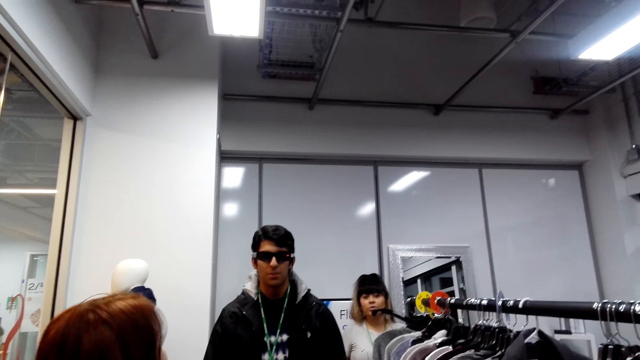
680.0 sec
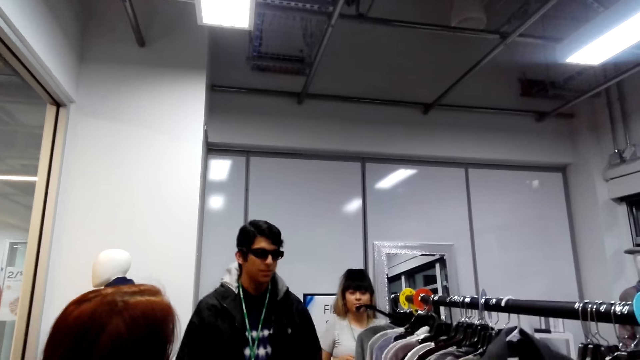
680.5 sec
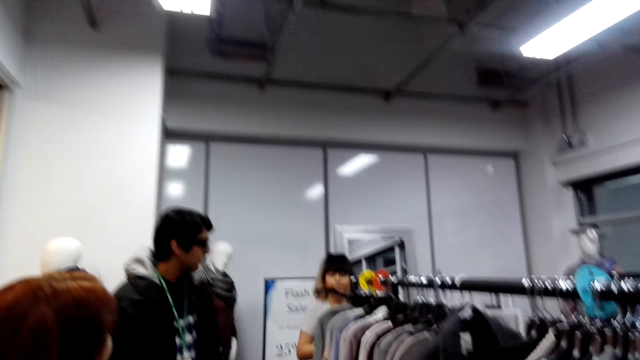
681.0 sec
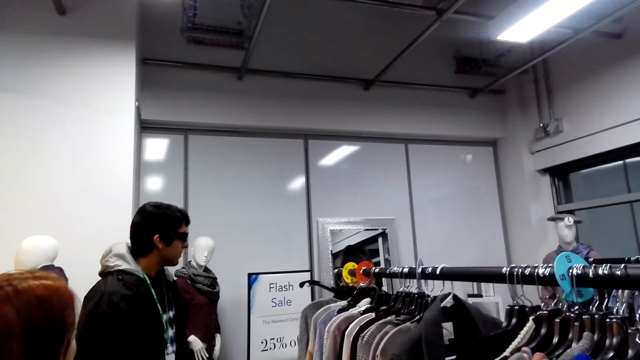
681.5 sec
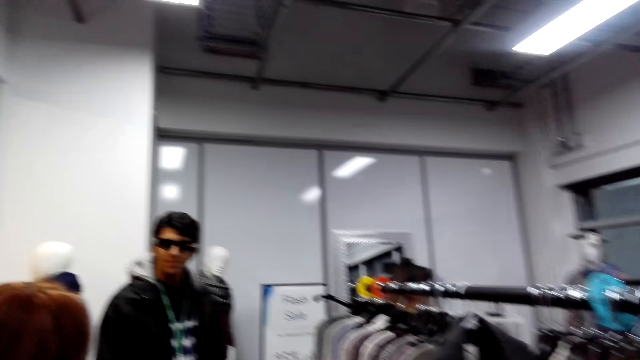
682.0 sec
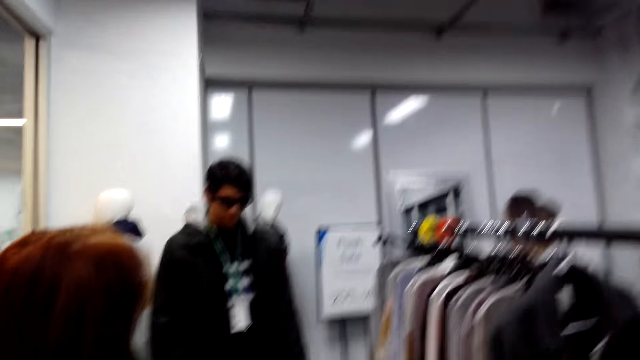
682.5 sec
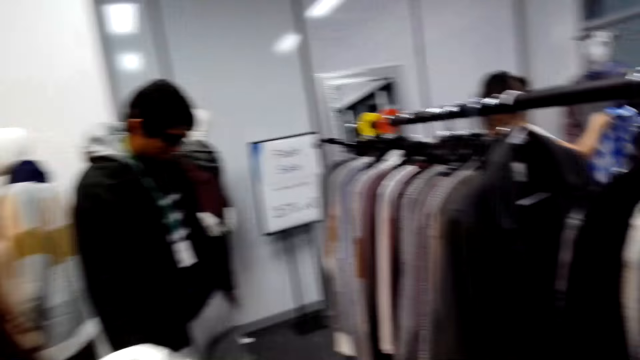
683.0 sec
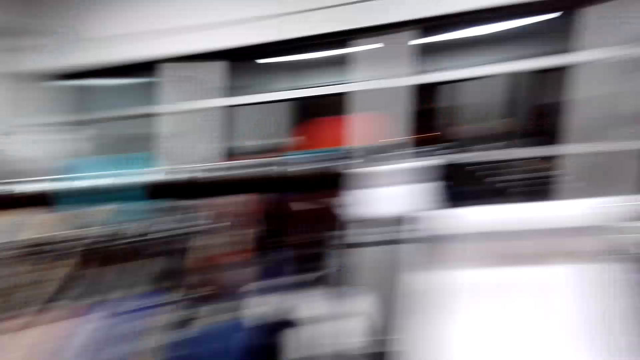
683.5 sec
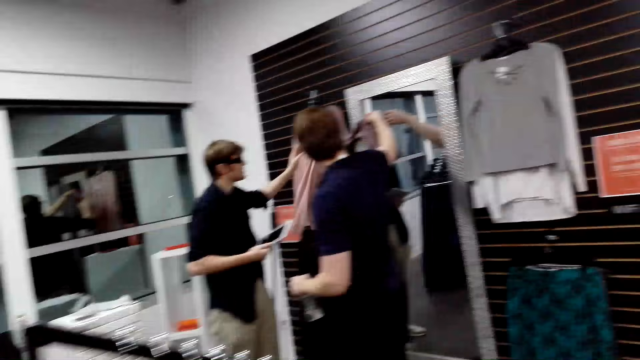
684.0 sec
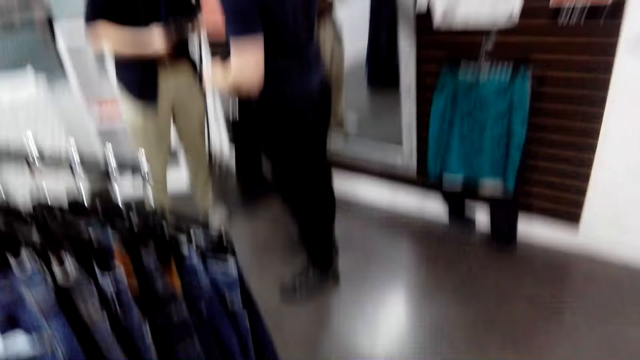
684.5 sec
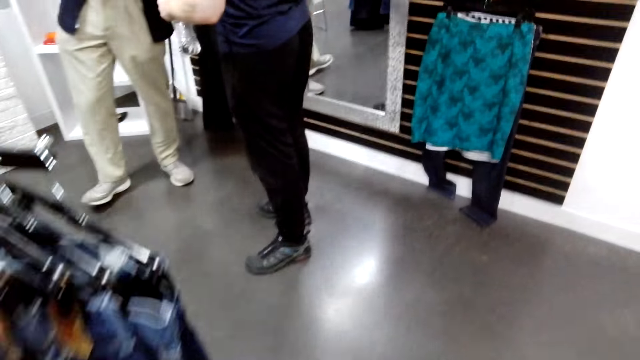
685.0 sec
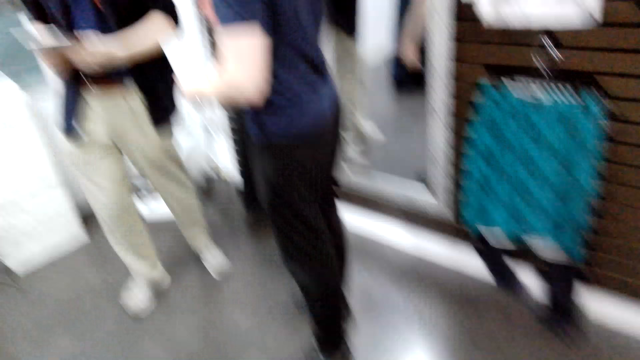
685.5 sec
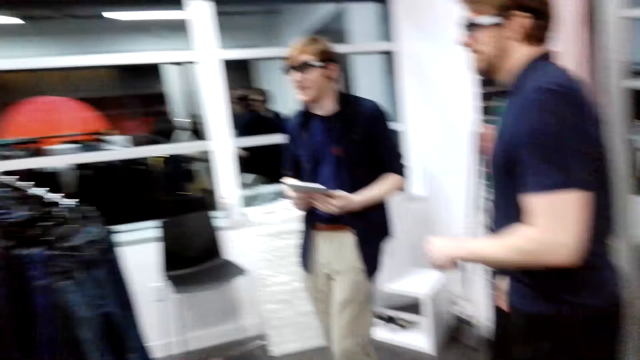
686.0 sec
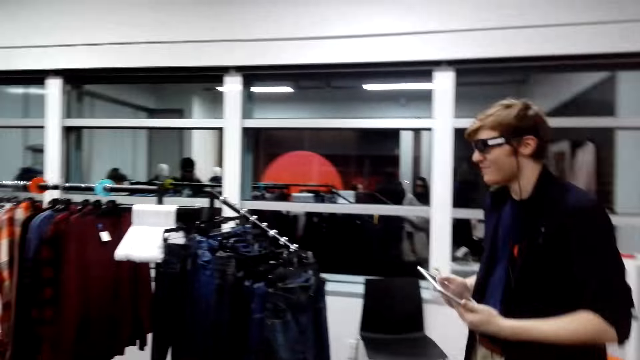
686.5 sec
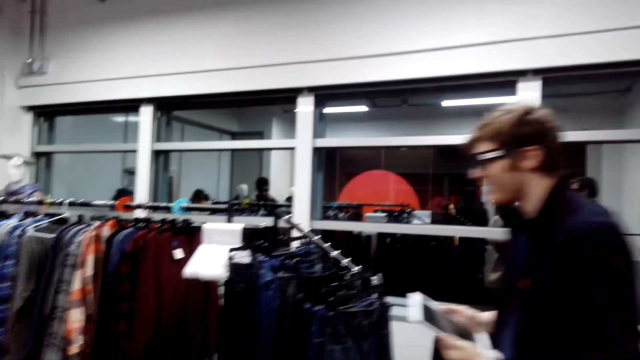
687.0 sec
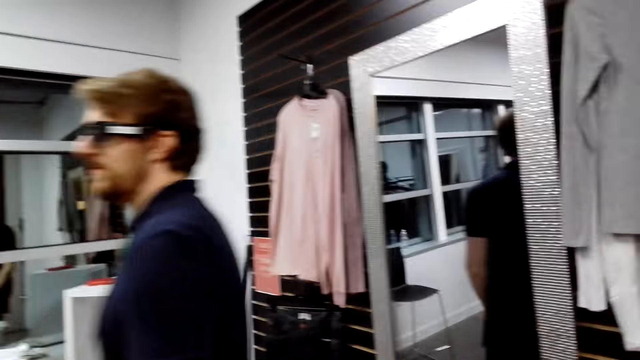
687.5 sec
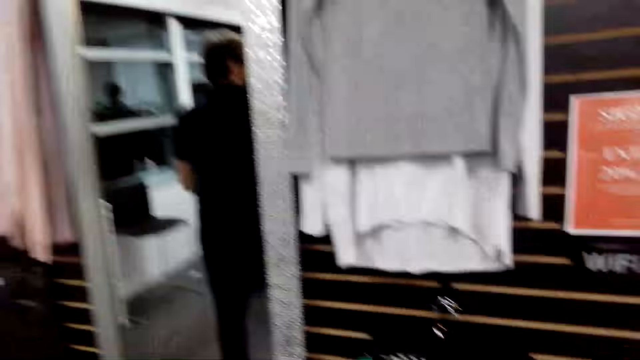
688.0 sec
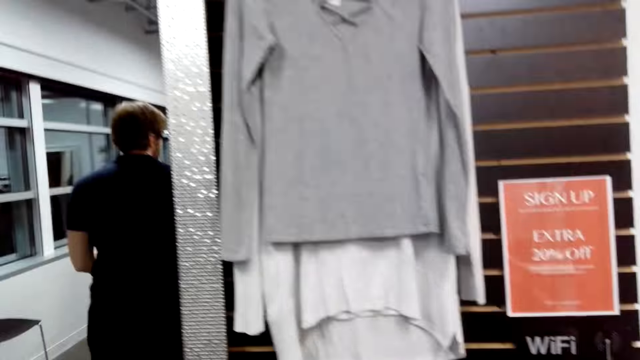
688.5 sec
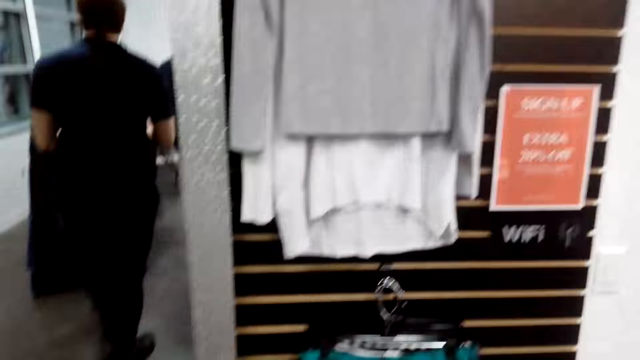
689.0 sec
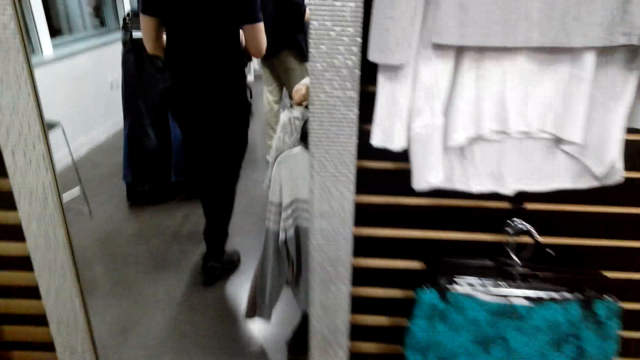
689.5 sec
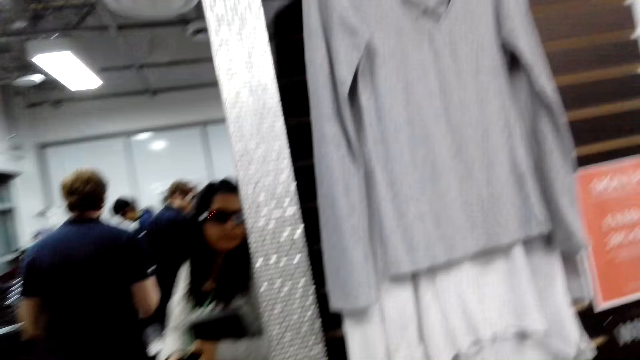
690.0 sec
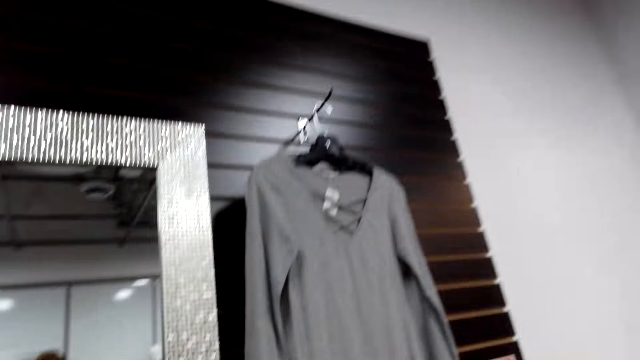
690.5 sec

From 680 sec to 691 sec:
A lady steps forward. Another lady looks at the clothes. The camera wearer looks around. A man steps forward. Another man looks around. The camera wearer steps forward.

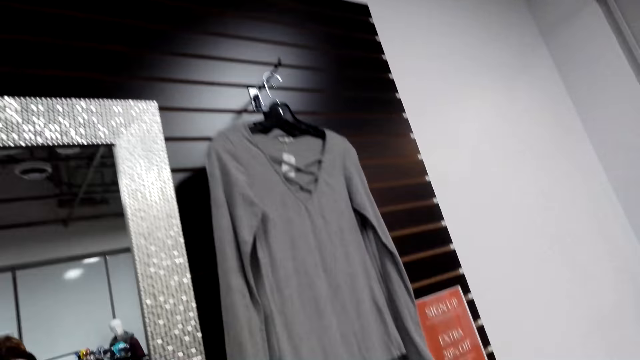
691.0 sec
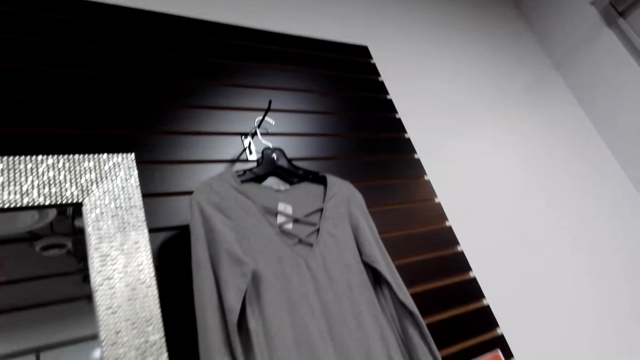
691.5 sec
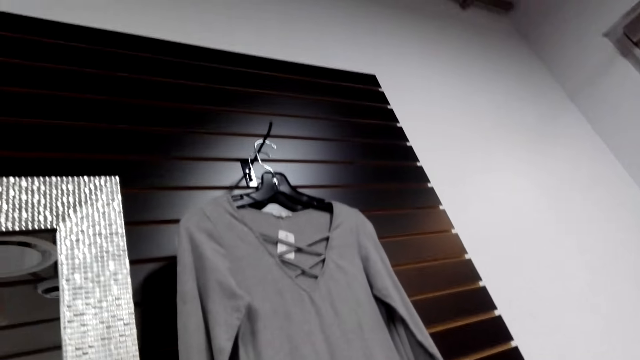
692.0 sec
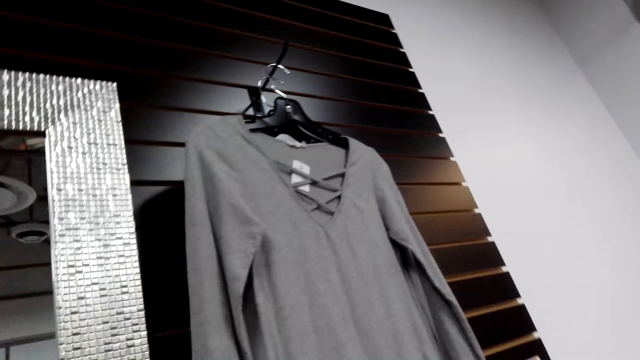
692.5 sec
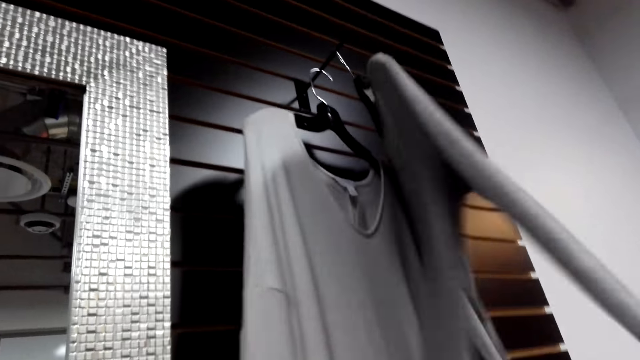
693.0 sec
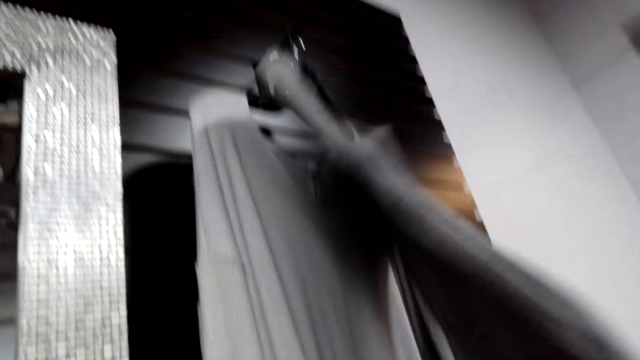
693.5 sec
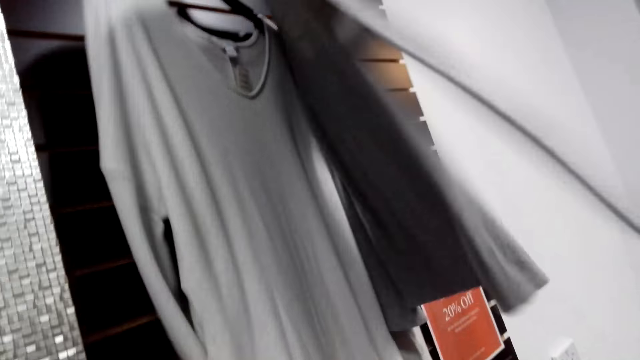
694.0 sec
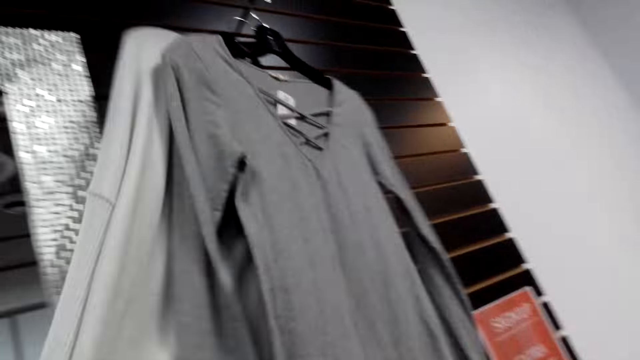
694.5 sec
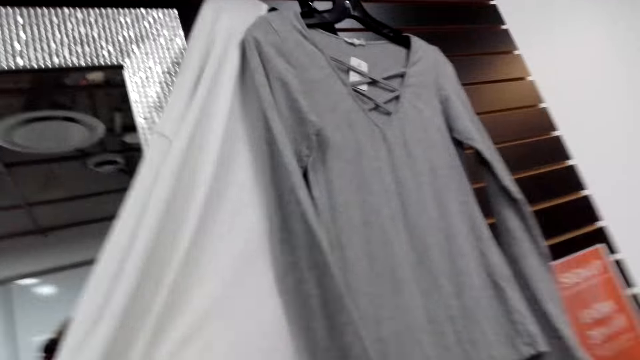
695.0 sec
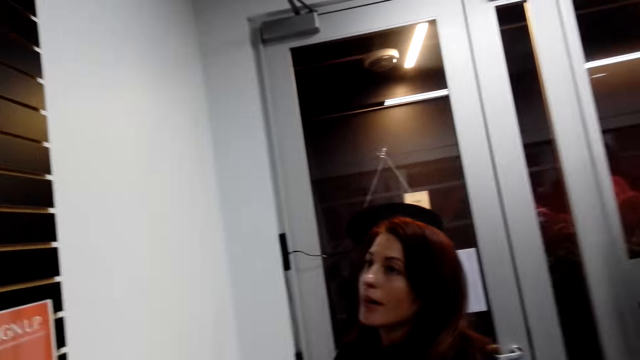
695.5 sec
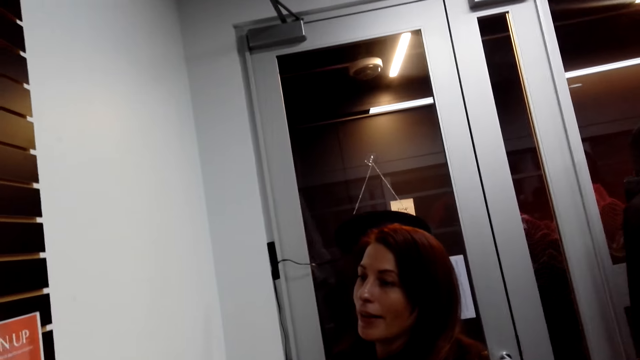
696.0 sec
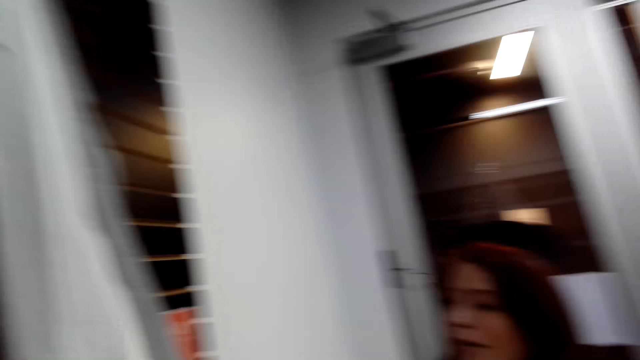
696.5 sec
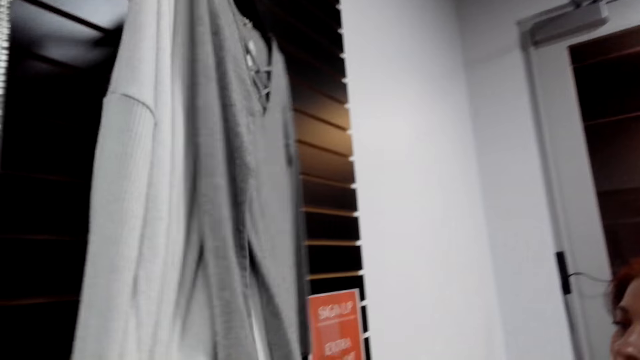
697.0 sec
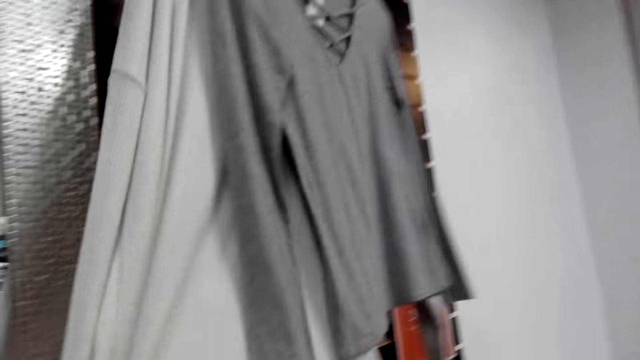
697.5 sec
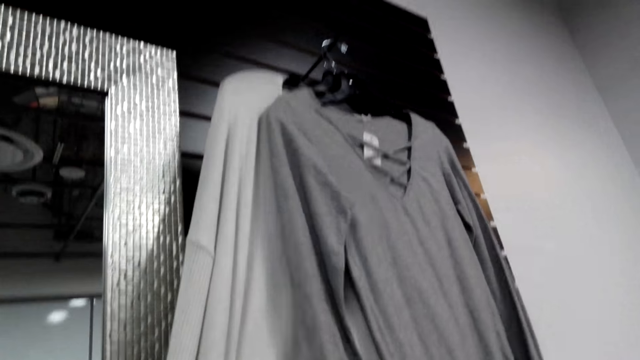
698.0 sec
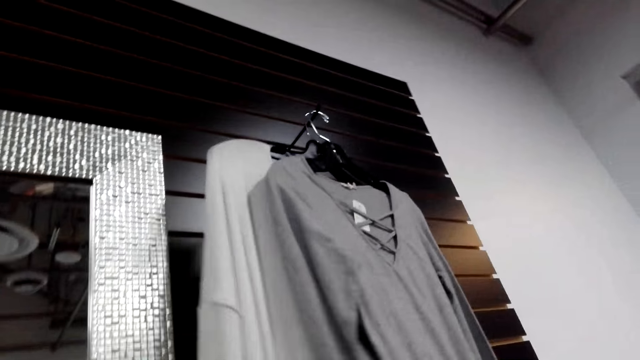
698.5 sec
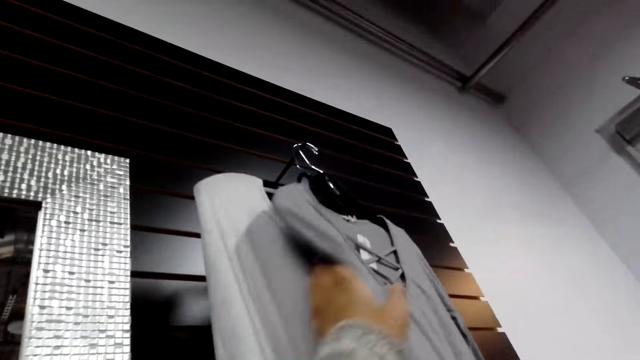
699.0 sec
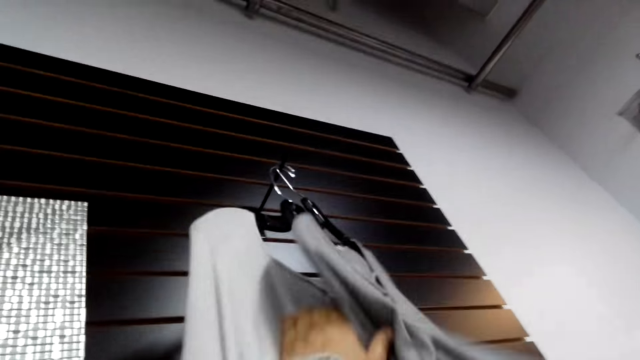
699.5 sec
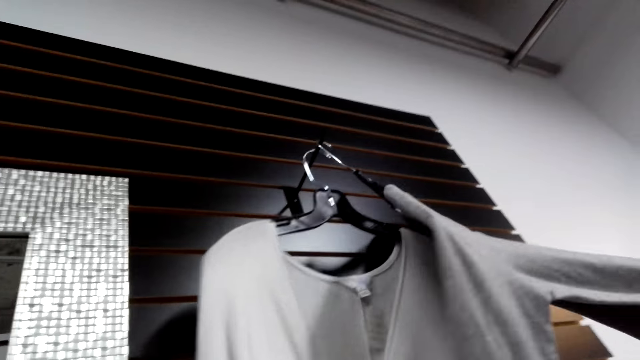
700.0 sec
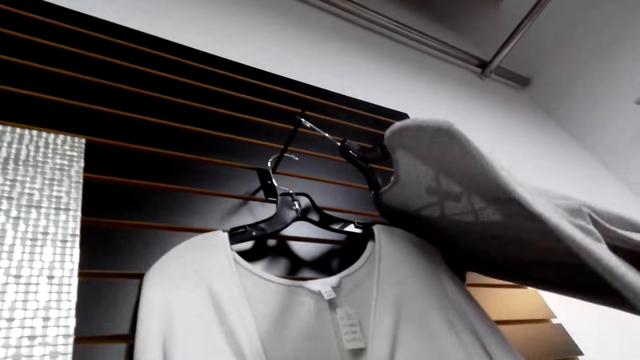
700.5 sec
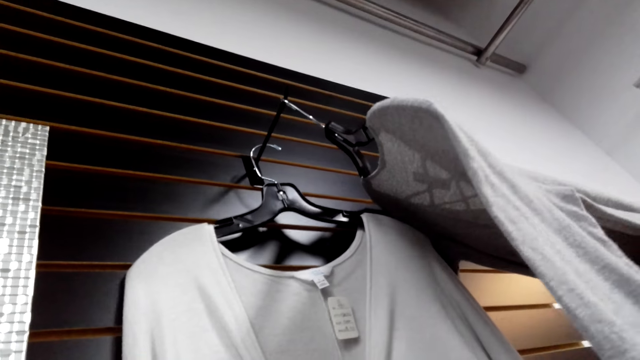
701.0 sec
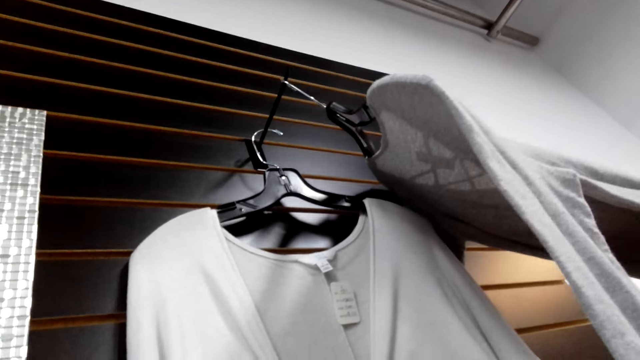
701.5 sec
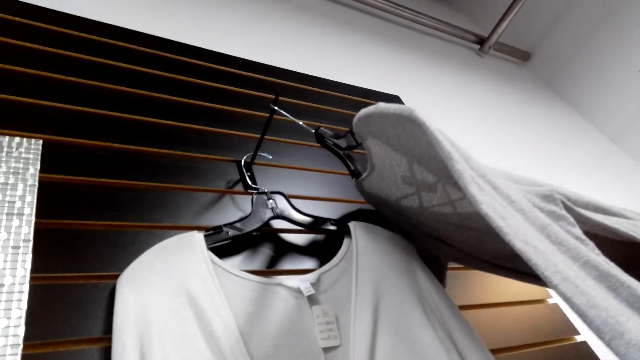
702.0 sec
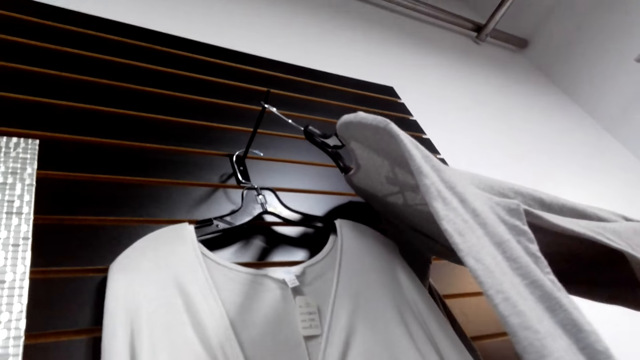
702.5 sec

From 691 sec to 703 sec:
The camera wearer looks up near the mirror. They move the cloth. They move the cloth again. A lady looks at the clothes. The camera wearer touches the cloth. They look at the clothes. They move the cloth. They look at the cloth.
